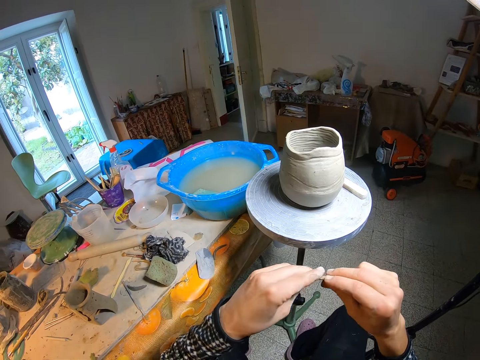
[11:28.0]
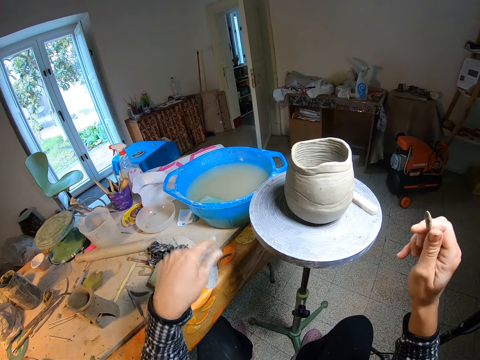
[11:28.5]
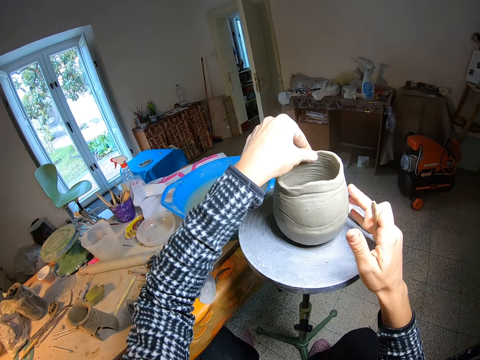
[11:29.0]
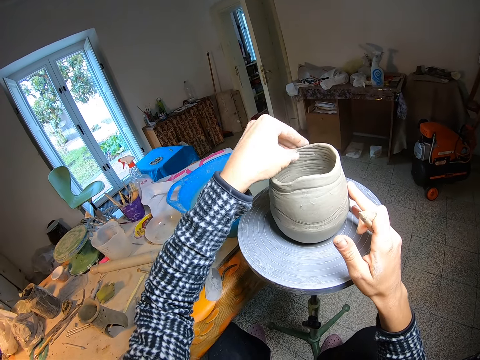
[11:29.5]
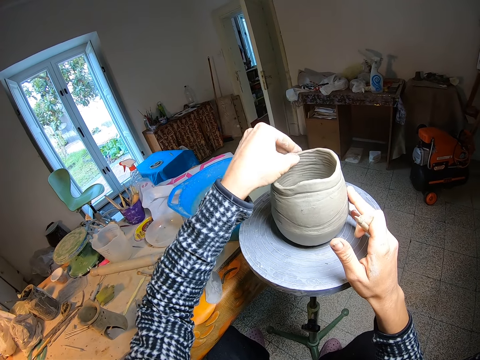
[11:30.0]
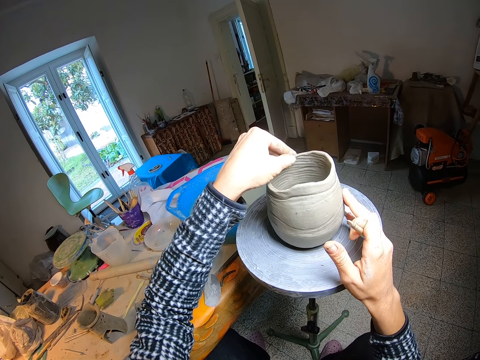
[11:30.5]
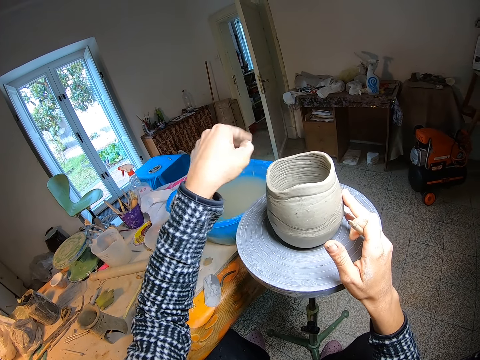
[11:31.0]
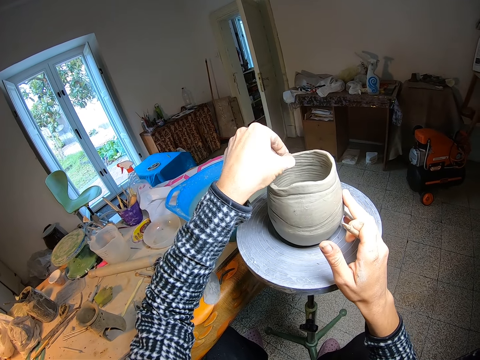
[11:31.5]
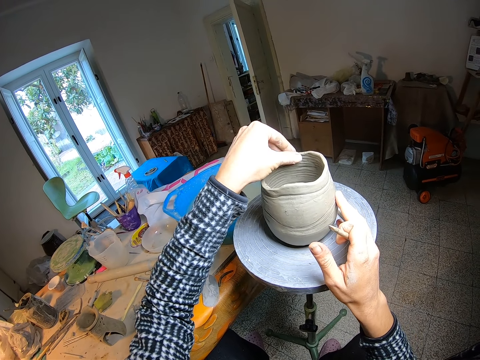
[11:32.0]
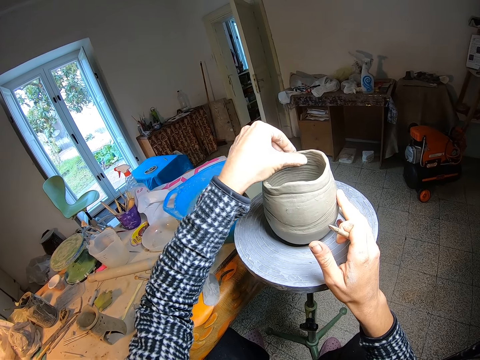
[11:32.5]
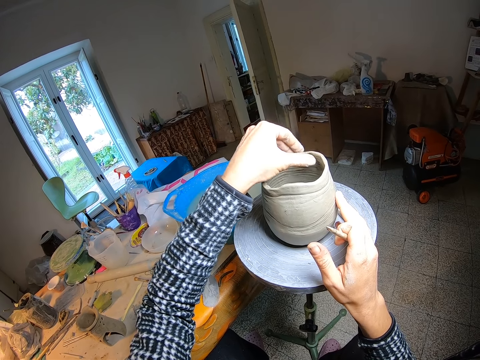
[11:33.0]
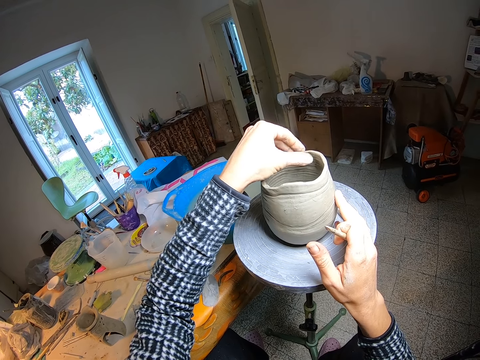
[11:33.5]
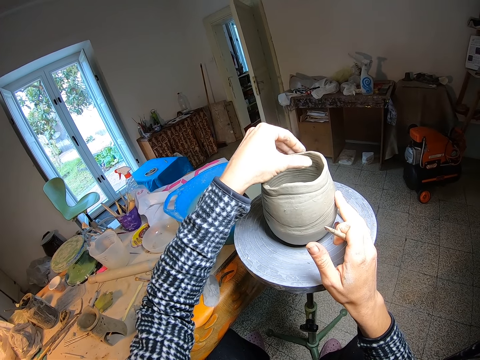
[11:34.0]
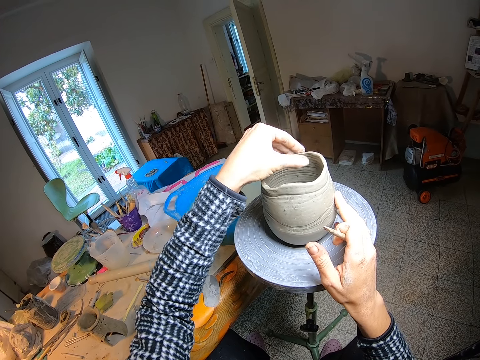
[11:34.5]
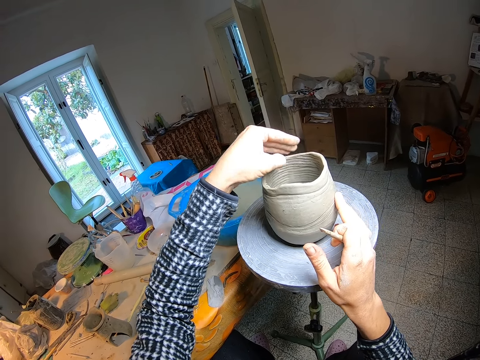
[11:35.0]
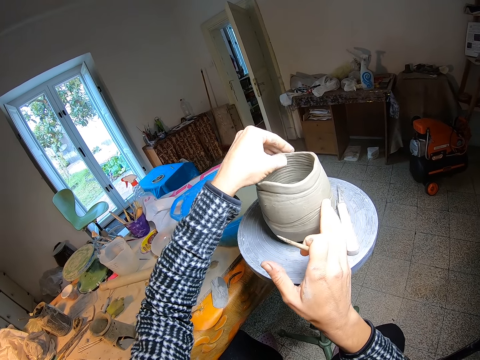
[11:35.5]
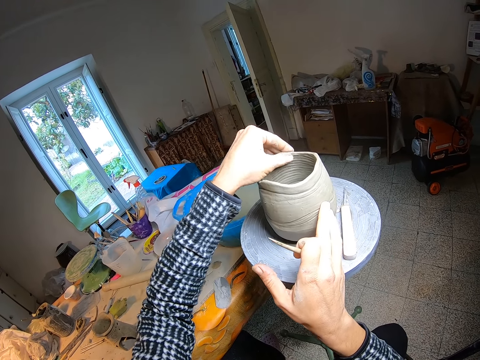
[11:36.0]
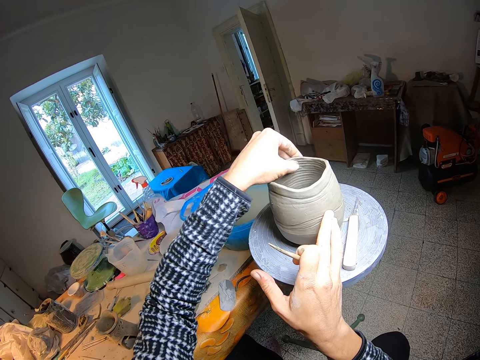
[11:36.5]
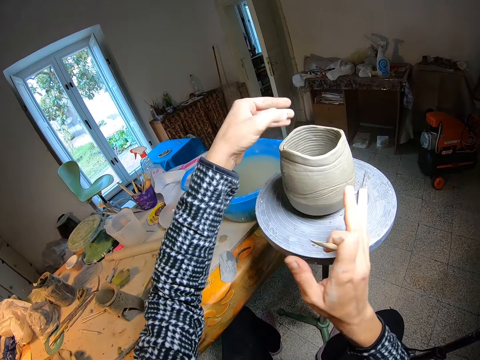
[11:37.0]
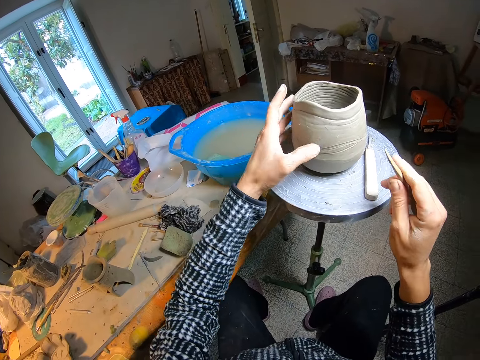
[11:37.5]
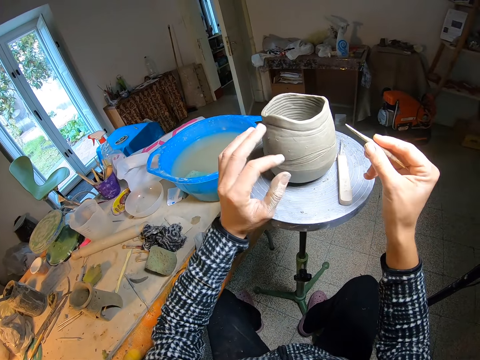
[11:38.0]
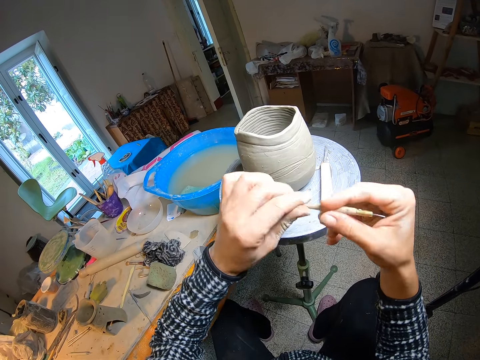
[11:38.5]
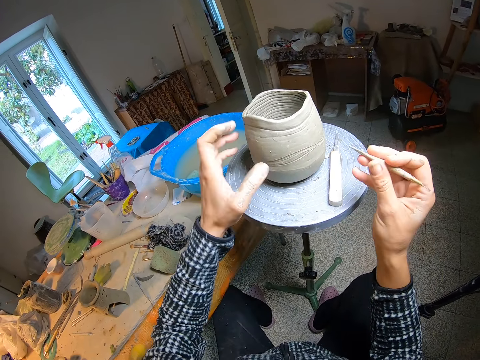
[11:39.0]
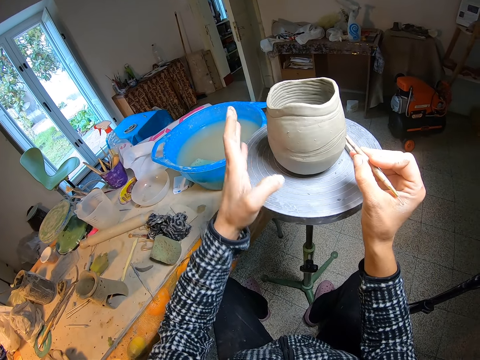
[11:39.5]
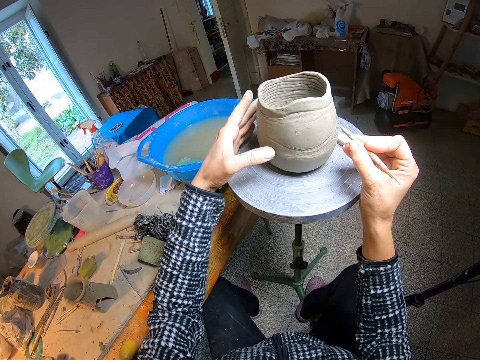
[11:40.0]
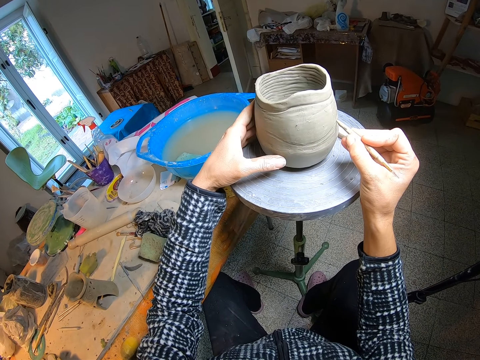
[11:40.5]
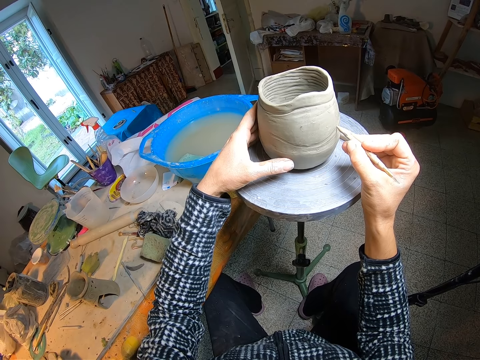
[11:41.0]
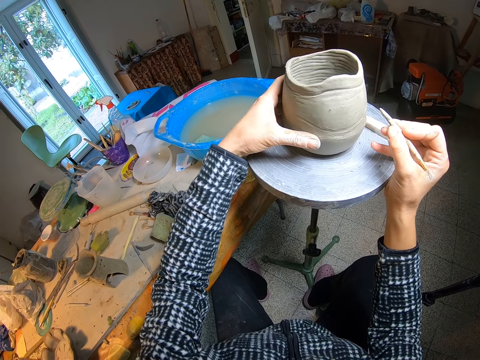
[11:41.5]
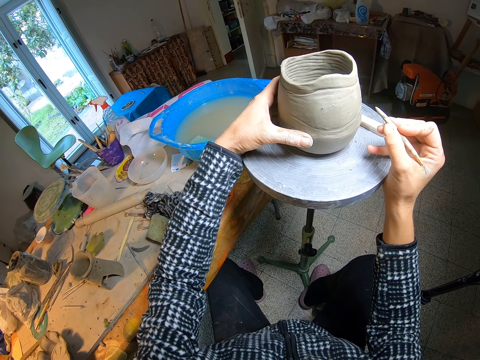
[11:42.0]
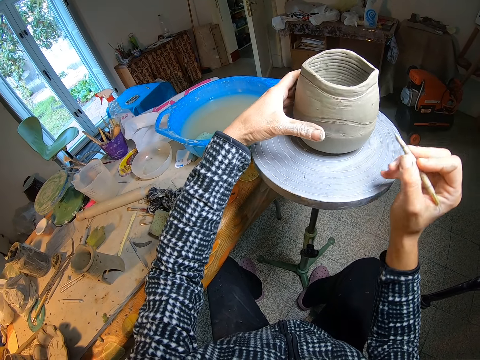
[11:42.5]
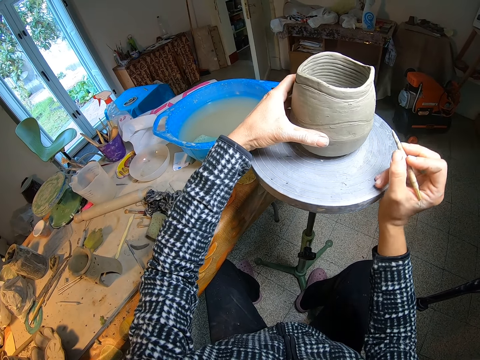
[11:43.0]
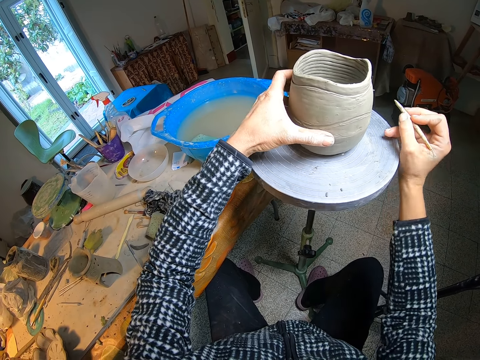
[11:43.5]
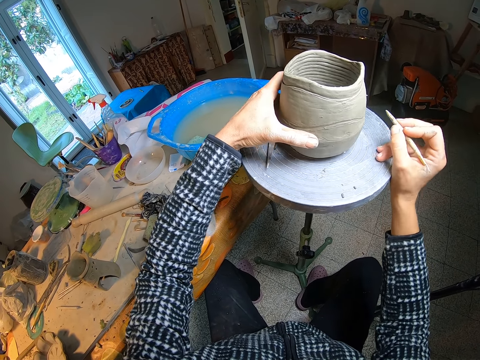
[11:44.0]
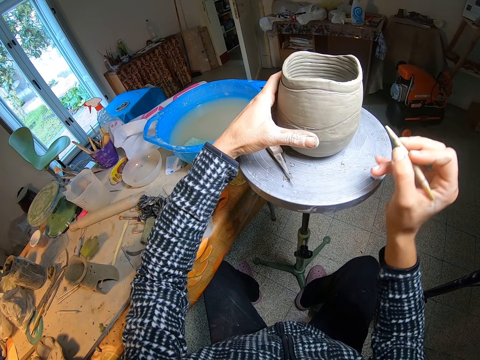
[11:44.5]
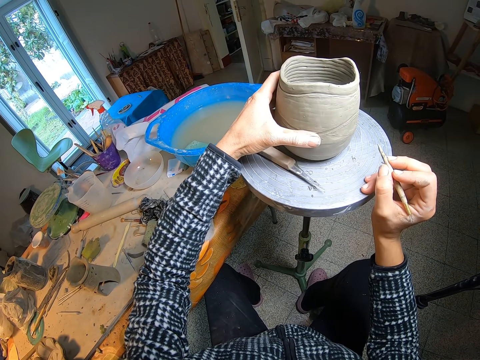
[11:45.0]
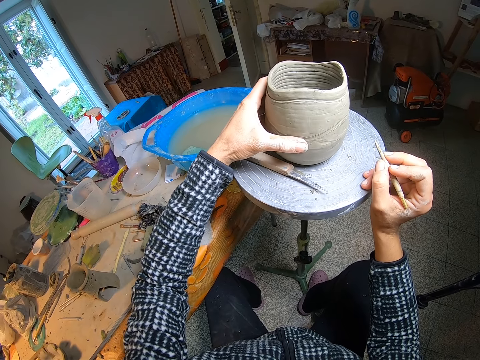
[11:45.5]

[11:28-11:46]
The camera wearer wipes the tip of the needle tool with her left fingers. She rubs the top of the pot with her left thumb. She turns the pot with her right hand. She rubs the pot with her left finger. She wipes the tip of the needle tool with her left fingers. She turns the pottery wheel with her left hand. She holds the pot with her left hand. She lines the pot with the needle tool in her right hand. She turns the pottery wheel with her right hand.

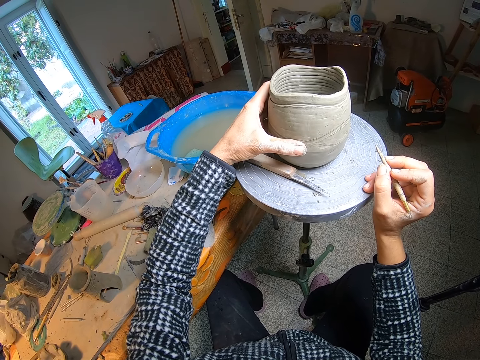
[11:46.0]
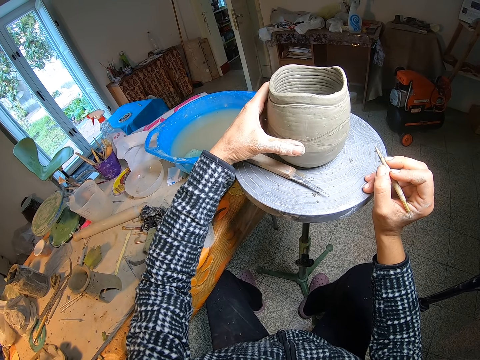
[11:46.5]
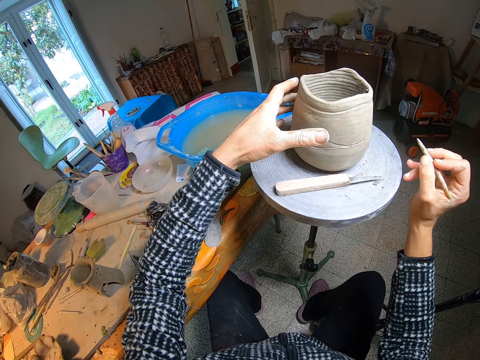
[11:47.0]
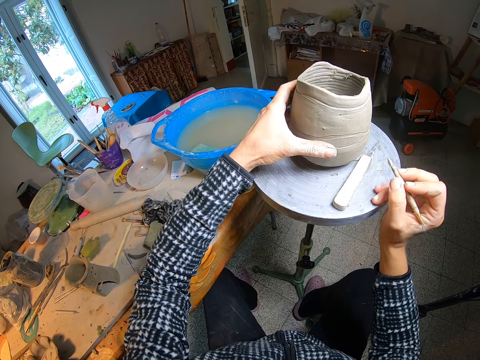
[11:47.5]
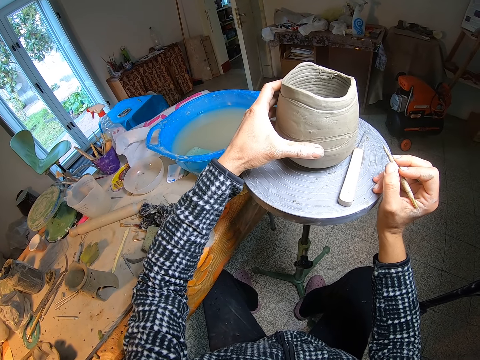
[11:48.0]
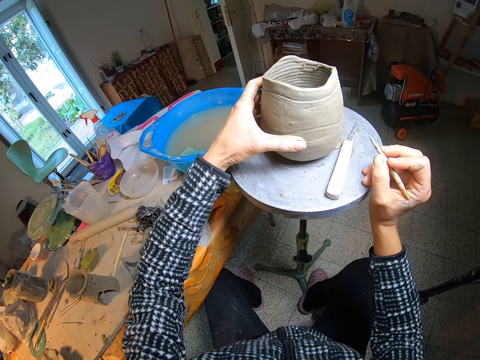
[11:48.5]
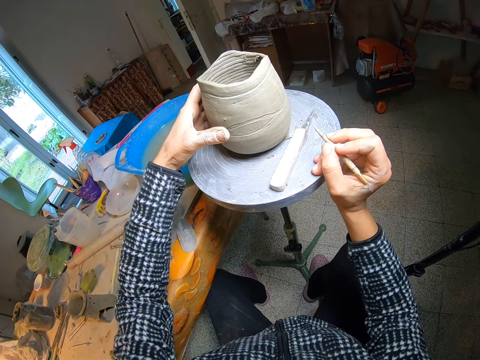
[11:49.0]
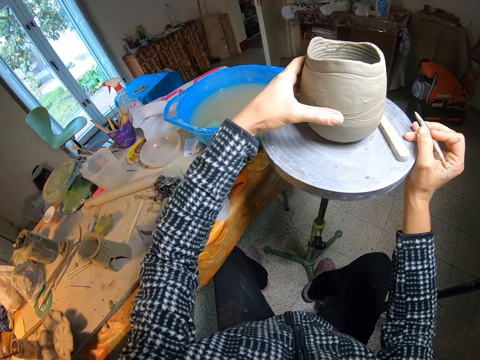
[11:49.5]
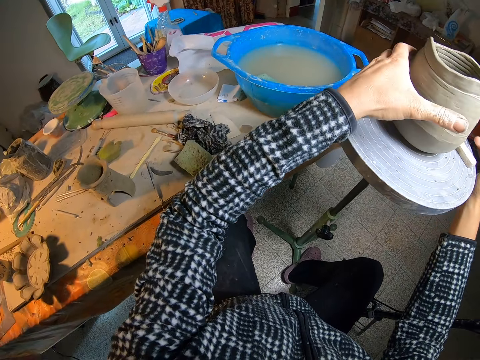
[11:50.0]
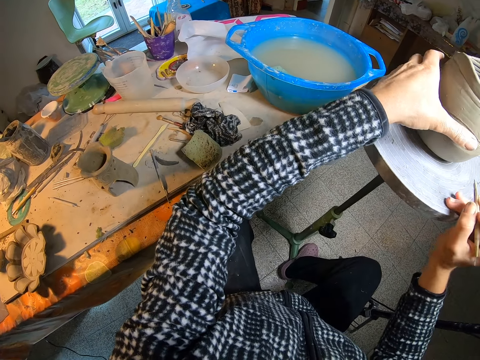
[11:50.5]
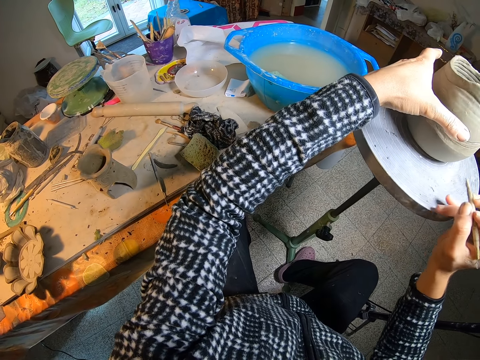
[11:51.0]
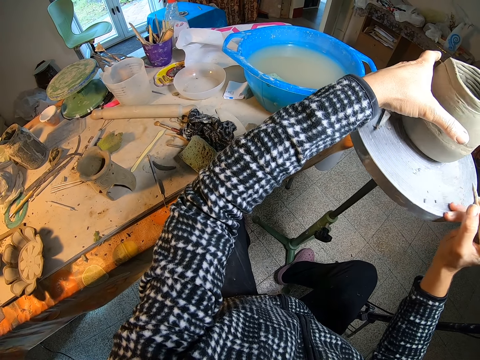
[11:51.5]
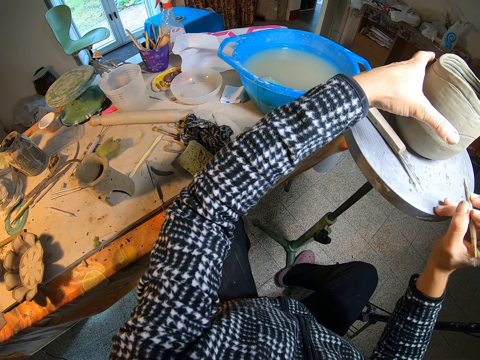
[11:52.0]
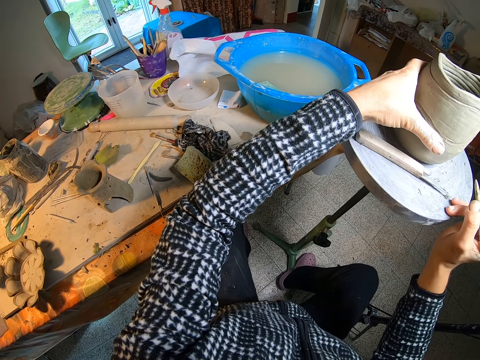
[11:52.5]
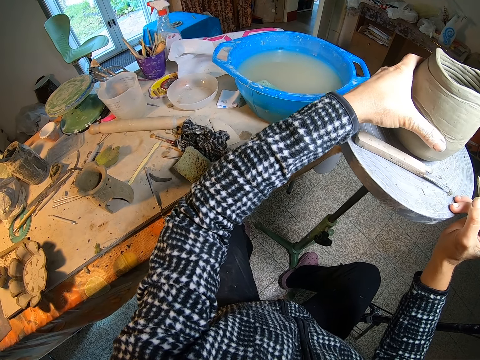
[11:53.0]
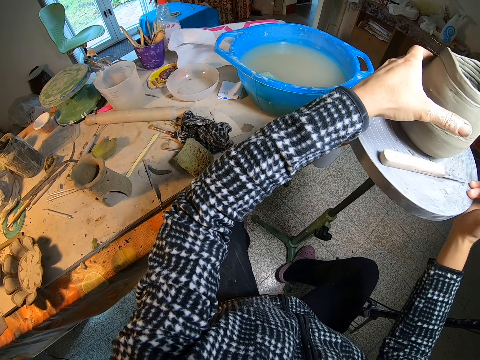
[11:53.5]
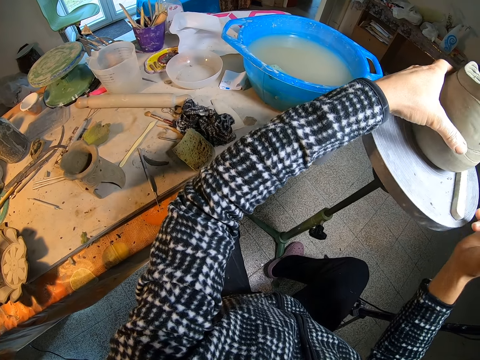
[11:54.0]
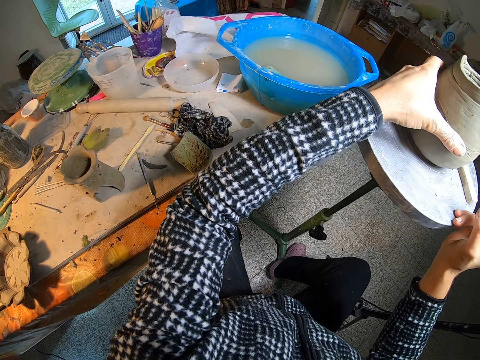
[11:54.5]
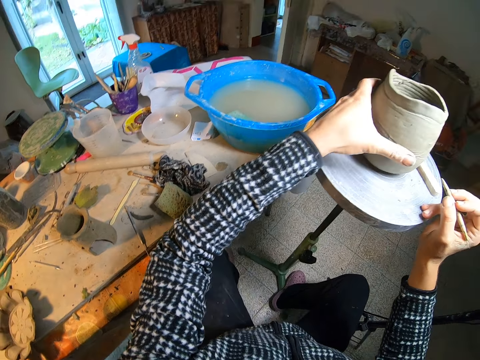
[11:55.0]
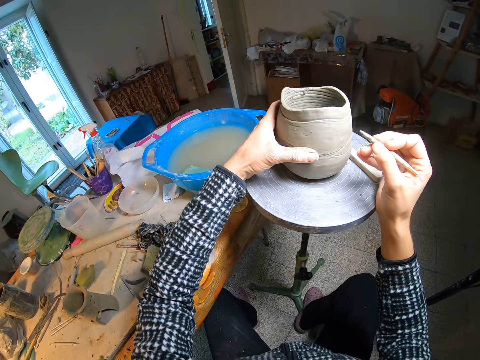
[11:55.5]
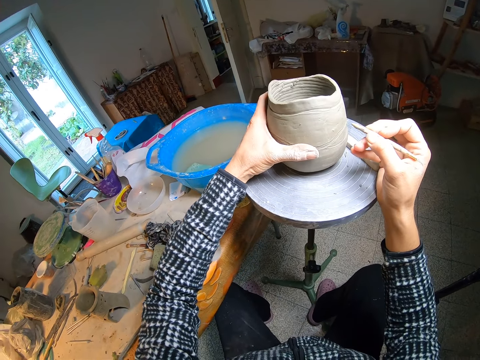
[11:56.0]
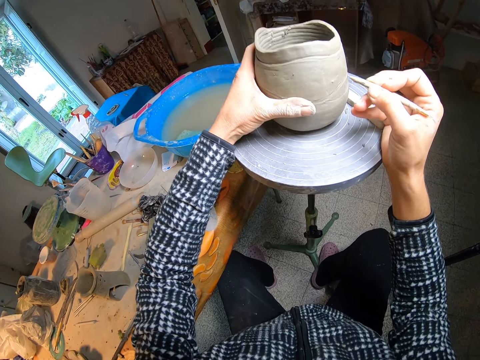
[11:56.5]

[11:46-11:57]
The camera wearer is making the line on the pot.
